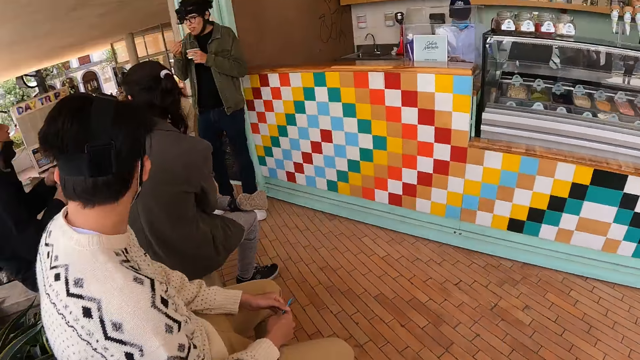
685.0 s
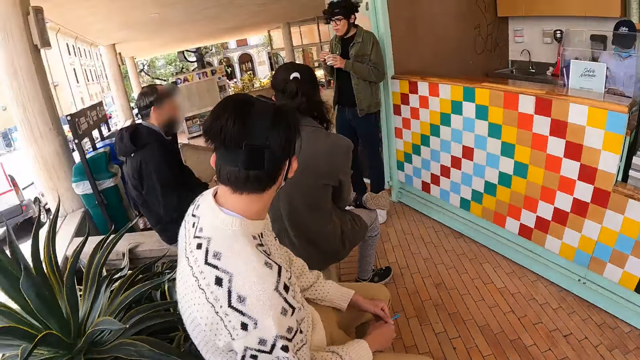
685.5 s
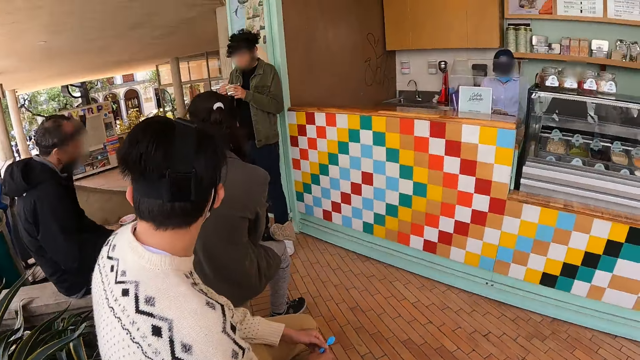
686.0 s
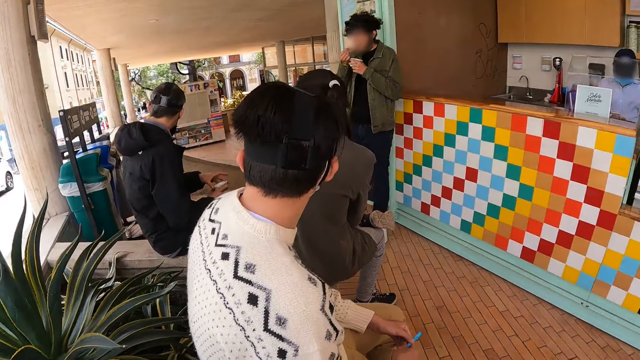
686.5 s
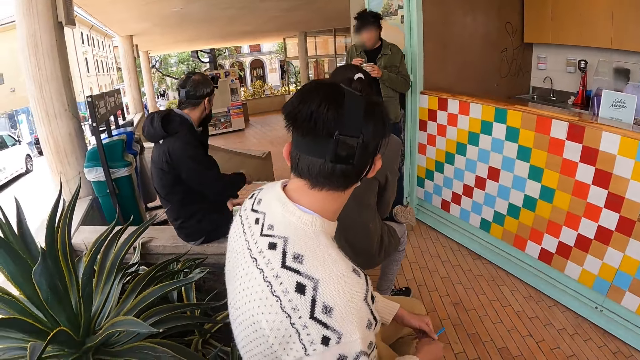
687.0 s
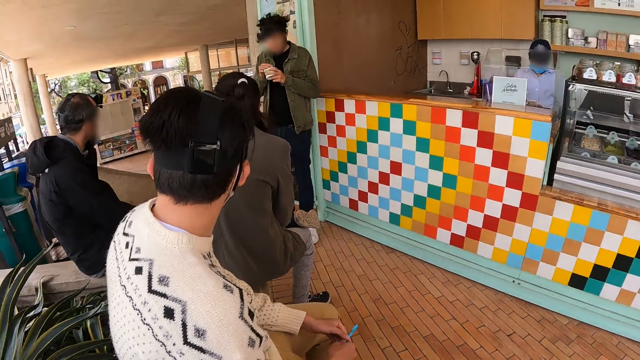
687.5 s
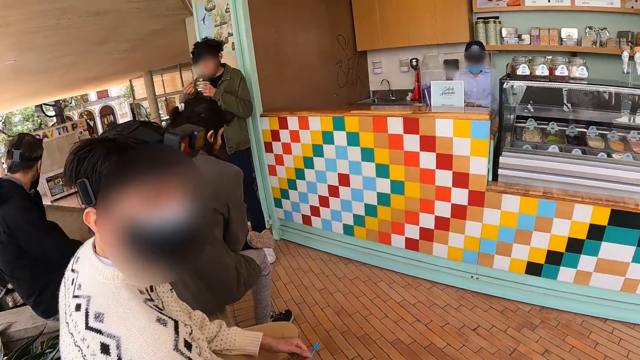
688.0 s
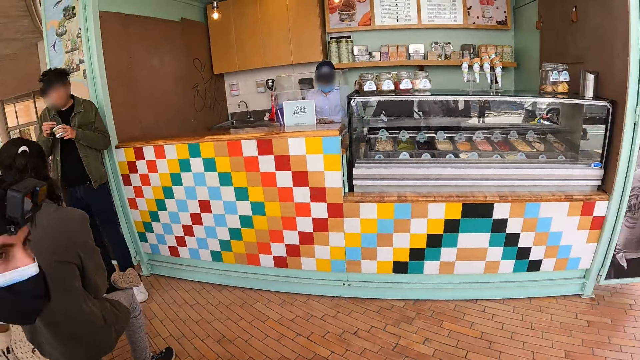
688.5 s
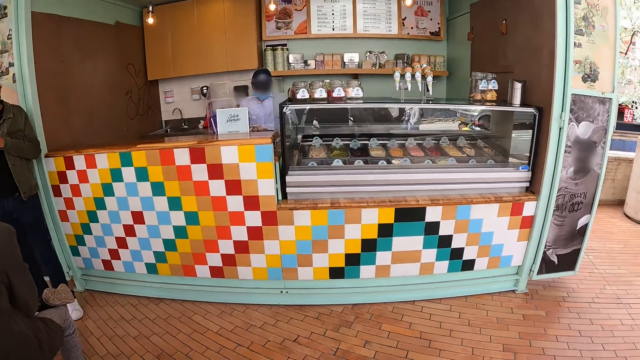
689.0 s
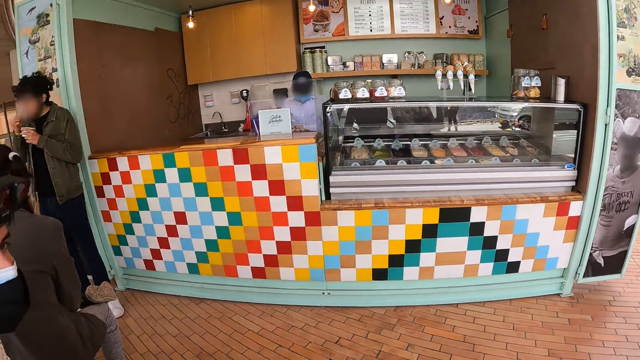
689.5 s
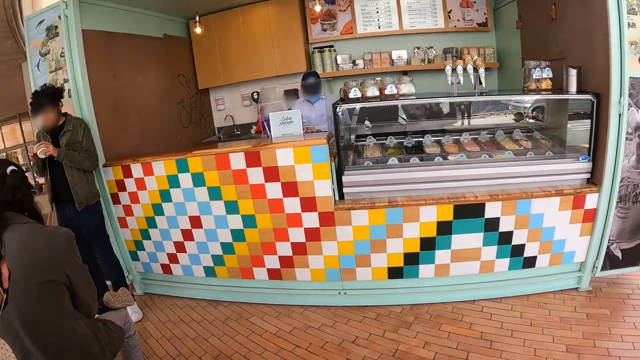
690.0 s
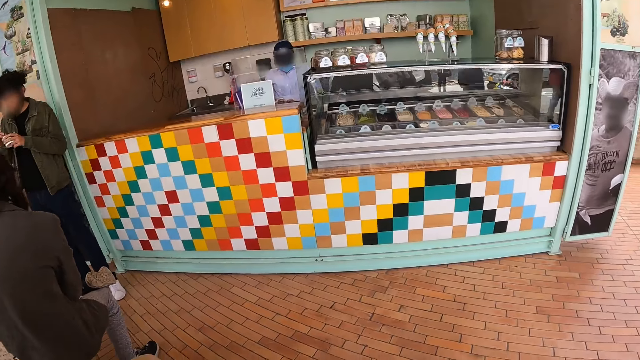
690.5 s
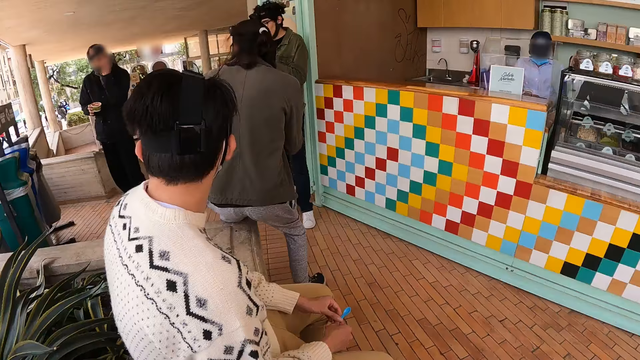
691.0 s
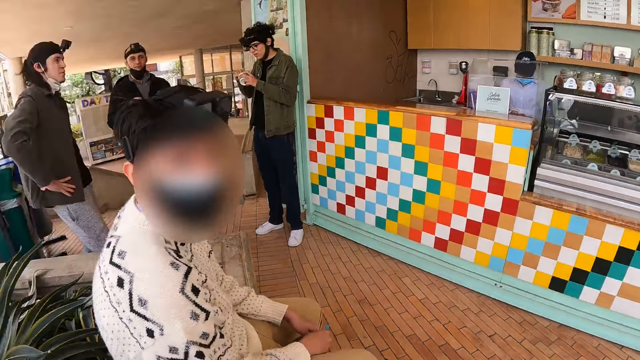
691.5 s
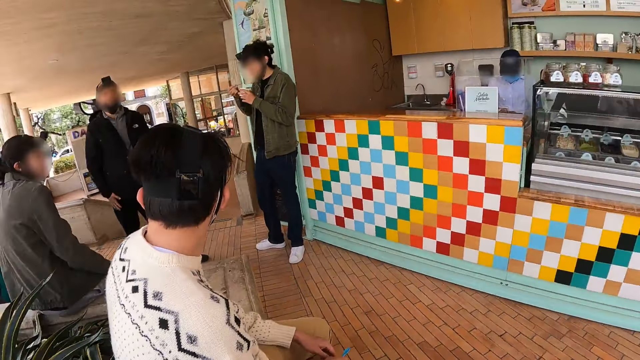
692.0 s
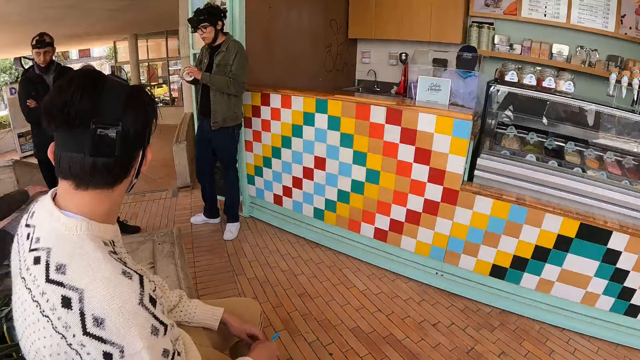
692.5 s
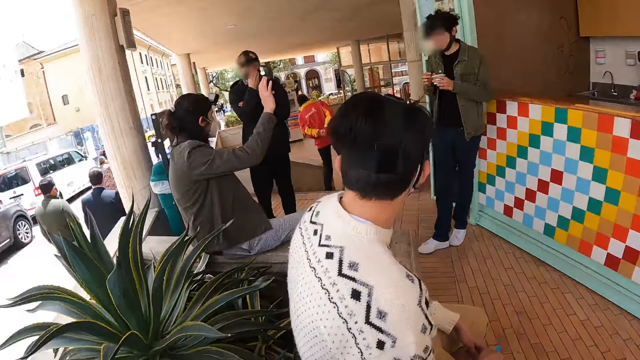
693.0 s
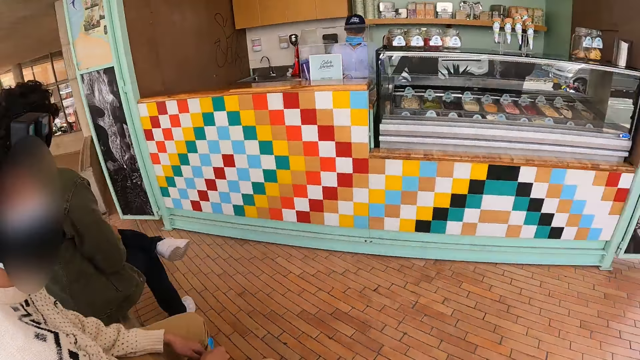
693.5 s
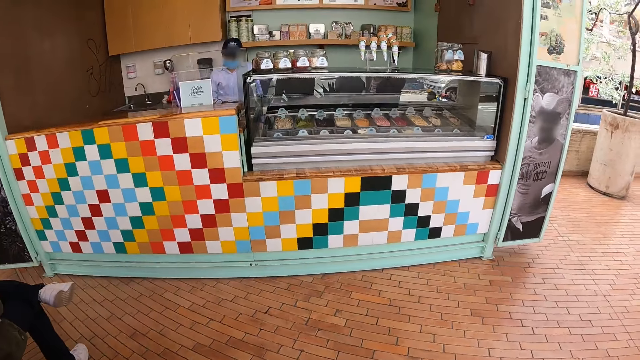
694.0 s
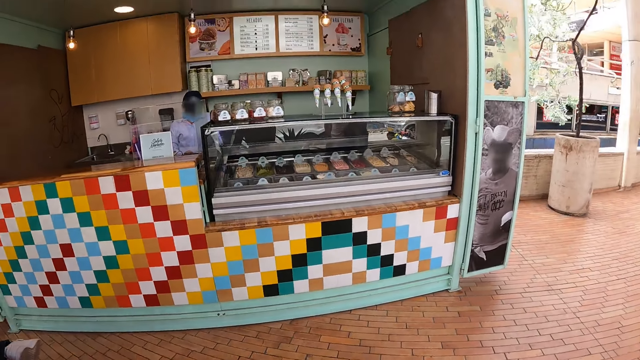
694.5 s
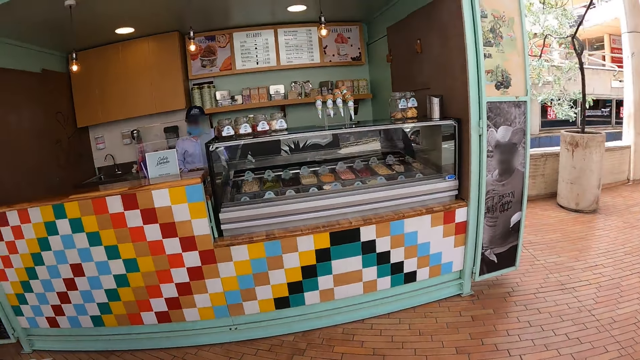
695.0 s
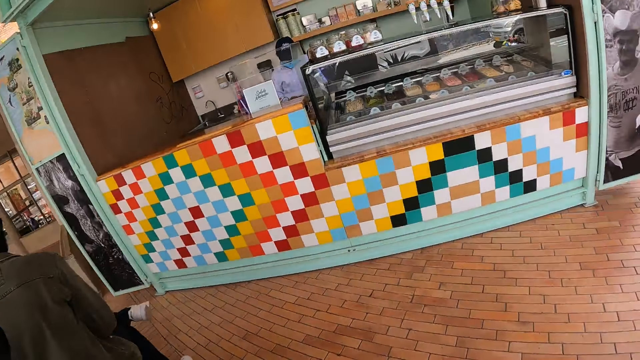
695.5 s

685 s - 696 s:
A person holds the mask.

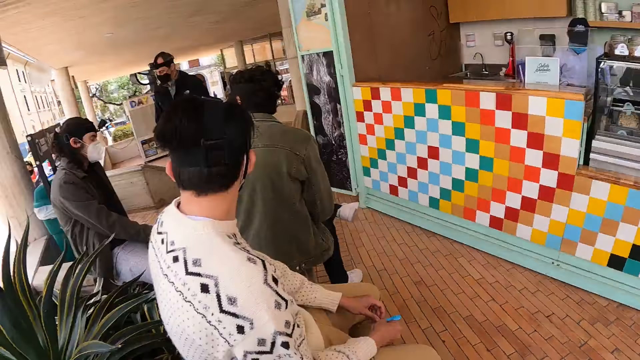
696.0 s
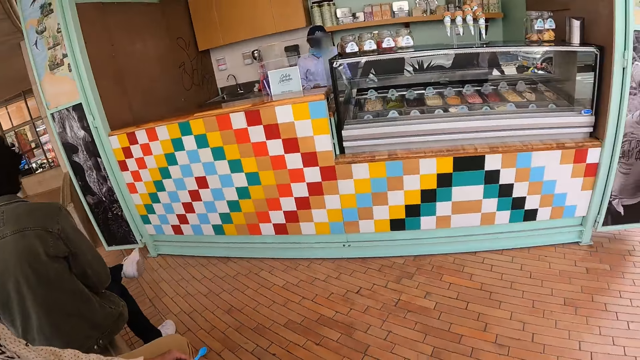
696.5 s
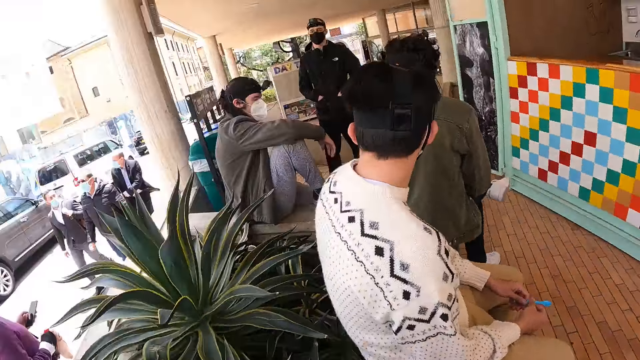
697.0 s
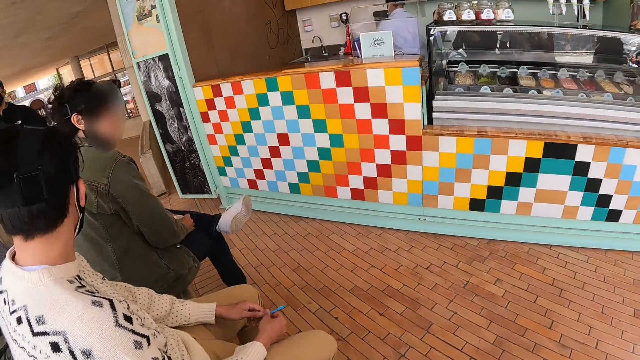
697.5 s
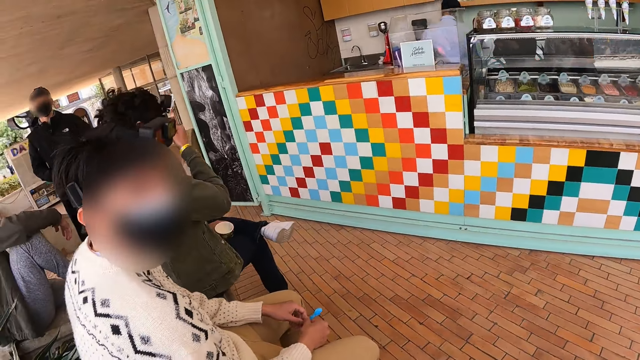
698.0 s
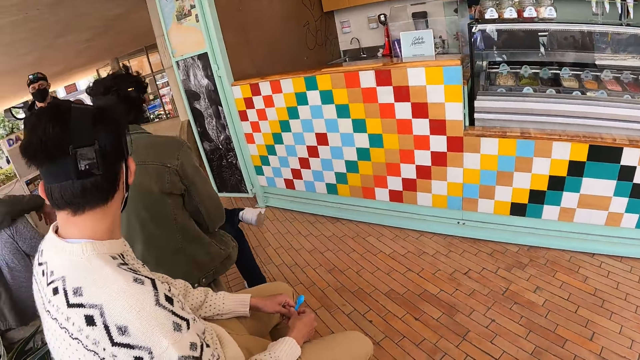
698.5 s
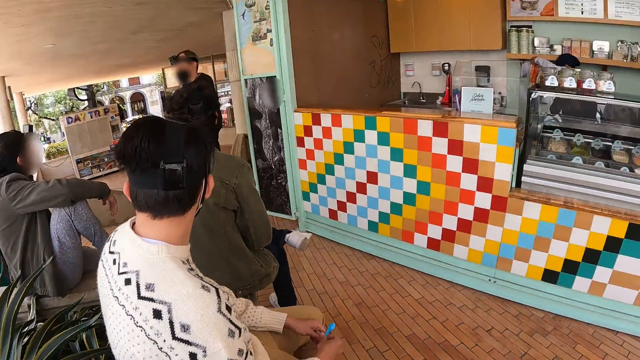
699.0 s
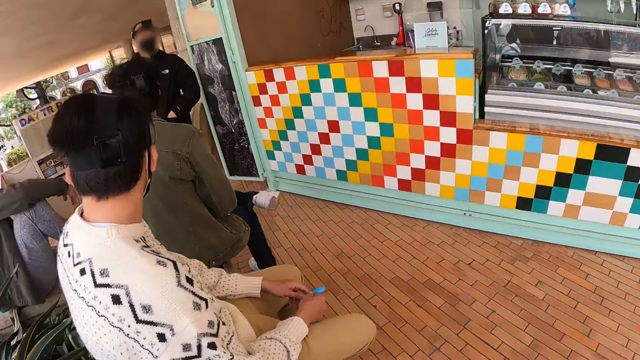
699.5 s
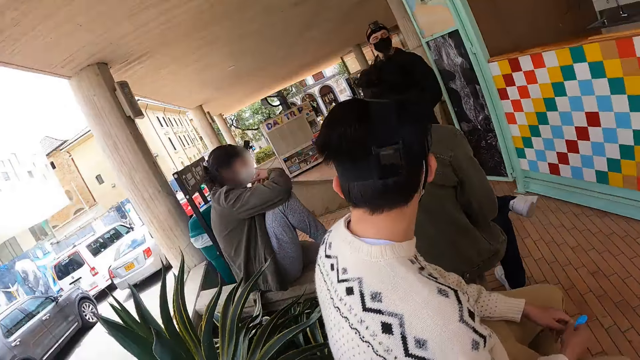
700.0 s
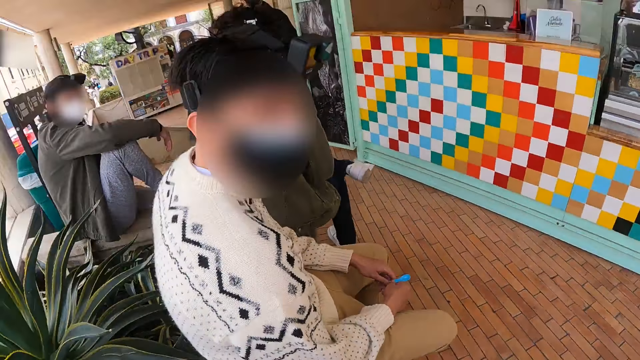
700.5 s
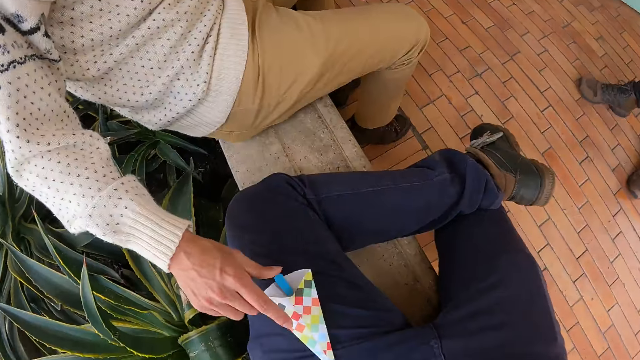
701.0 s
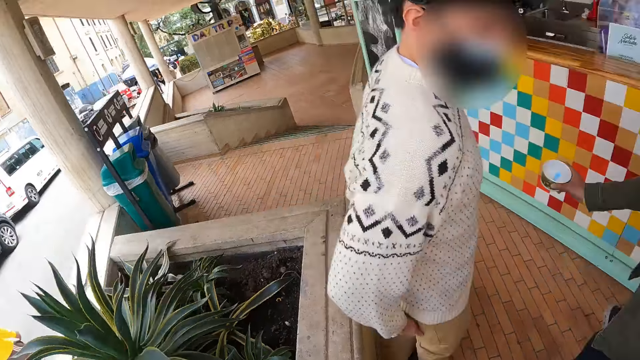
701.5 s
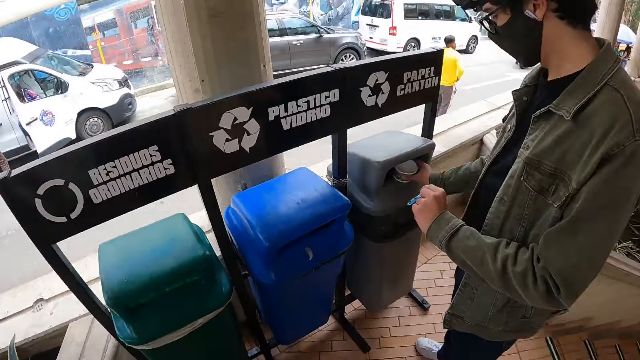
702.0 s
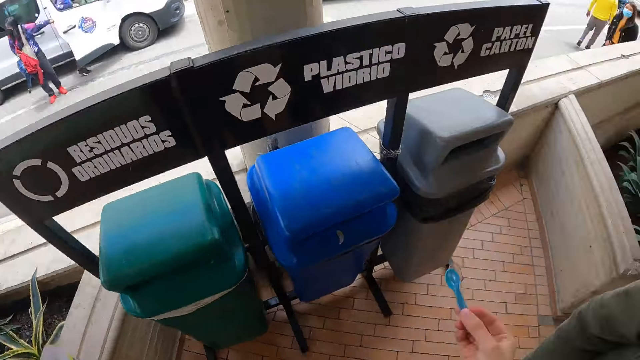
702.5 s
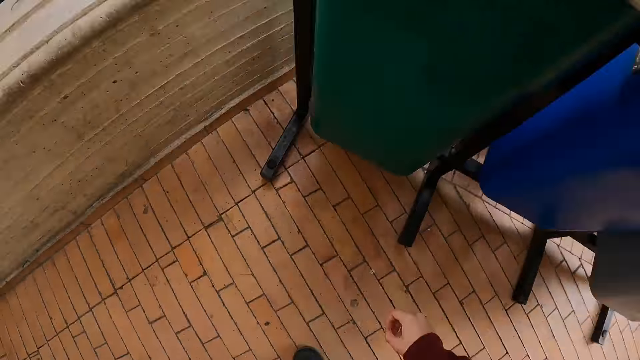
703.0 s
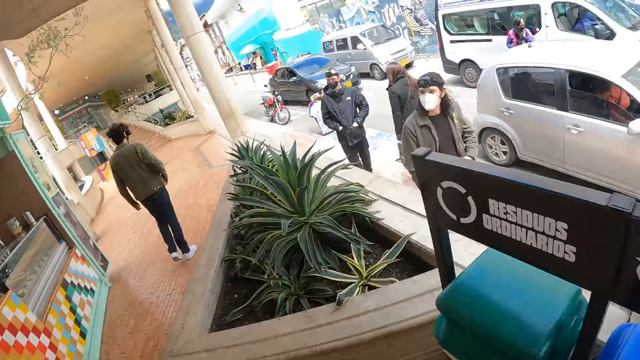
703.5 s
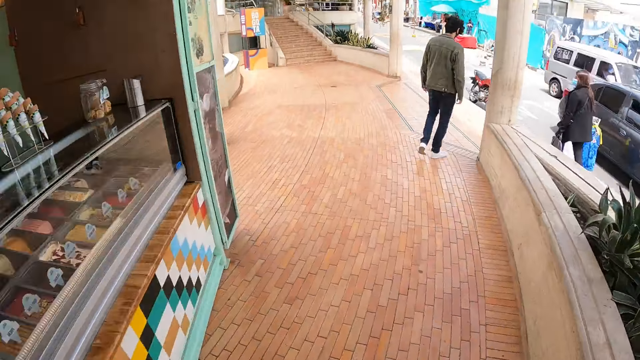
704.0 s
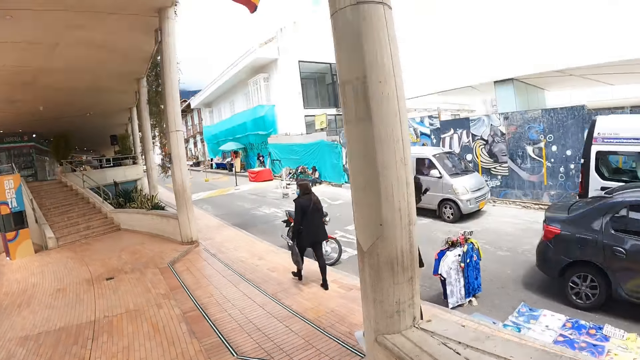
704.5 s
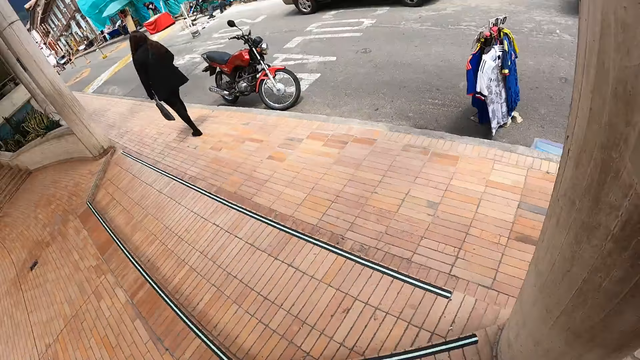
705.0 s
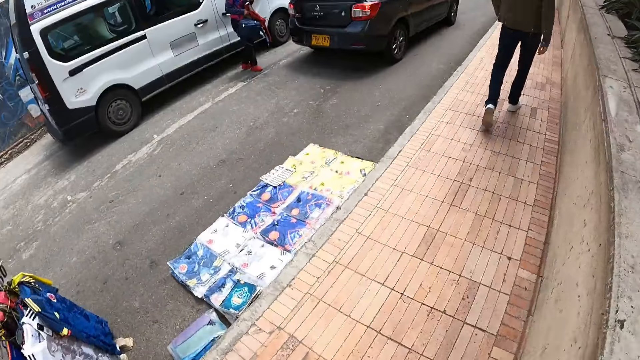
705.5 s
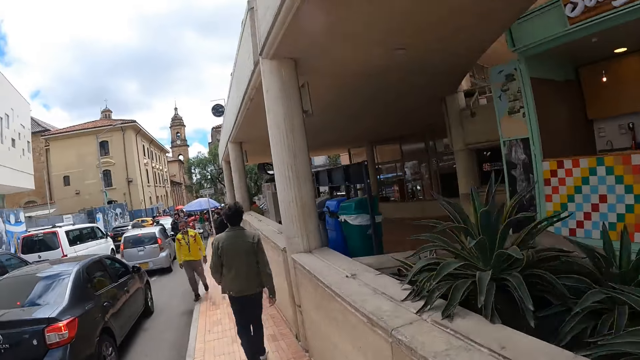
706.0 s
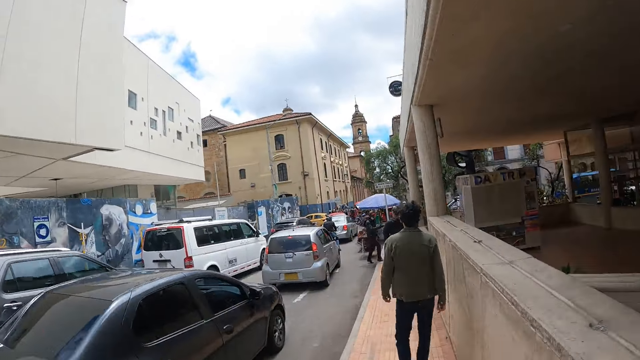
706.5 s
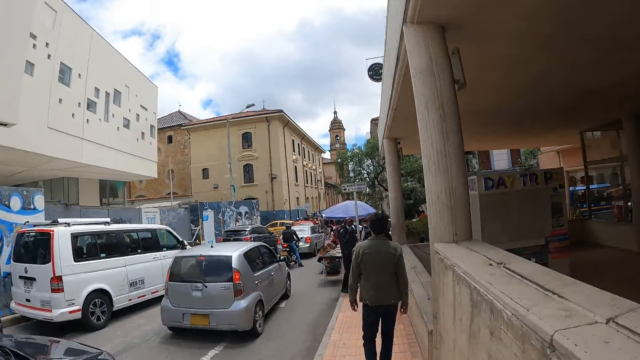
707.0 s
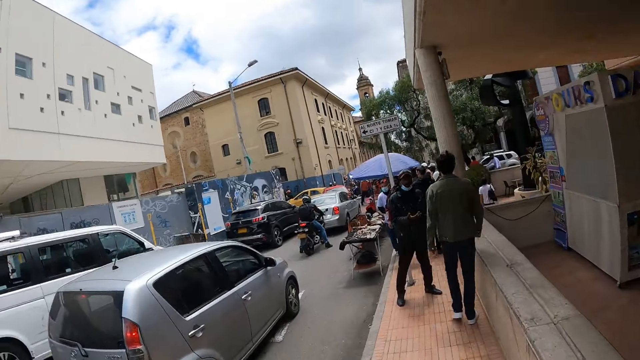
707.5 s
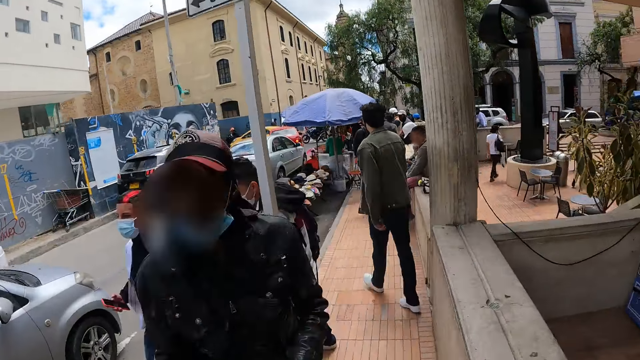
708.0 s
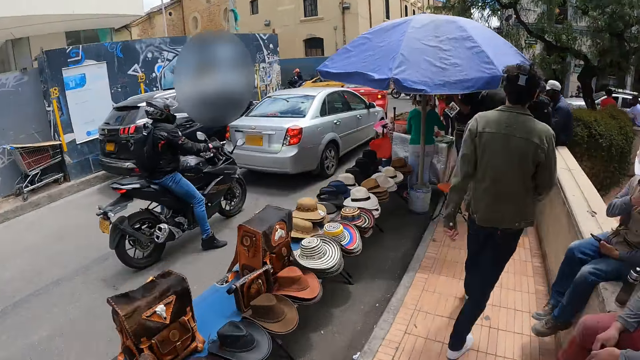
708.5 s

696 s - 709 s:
A person pockets his hands in the jacket. Another person puts the spoon in the bucket of ice cream. Another person puts the trash in the dustbin. The camera wearer puts the trash in the dustbin. They walk around the market.
